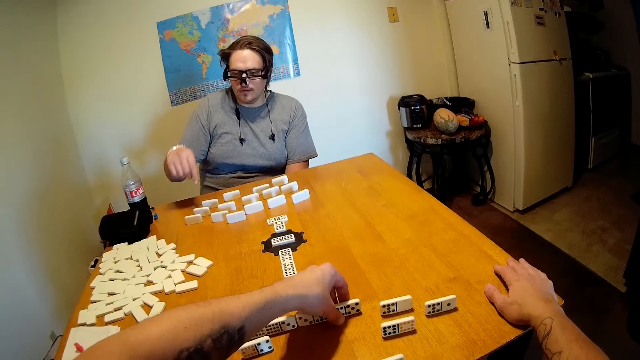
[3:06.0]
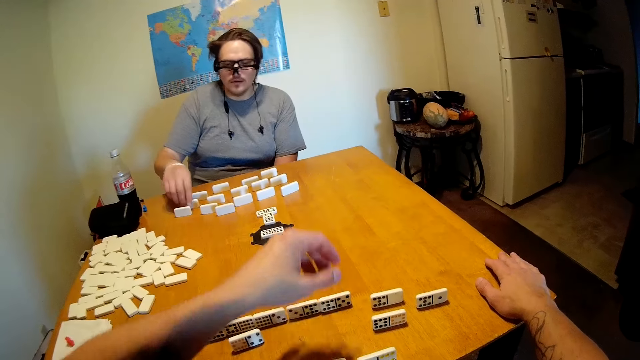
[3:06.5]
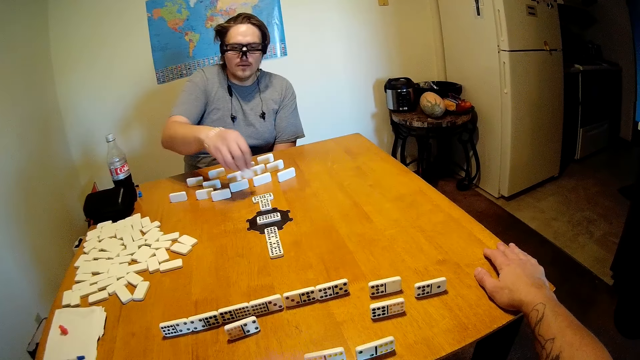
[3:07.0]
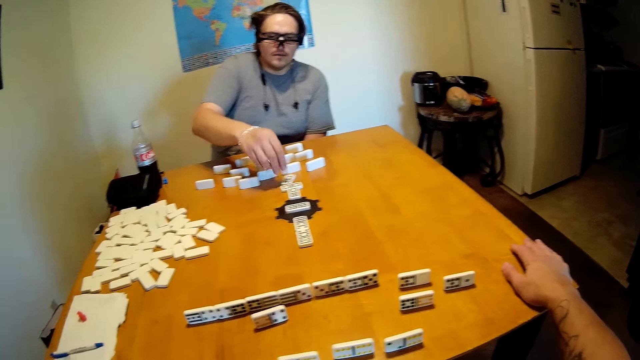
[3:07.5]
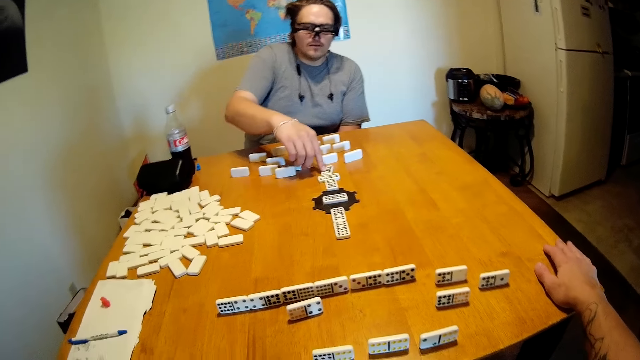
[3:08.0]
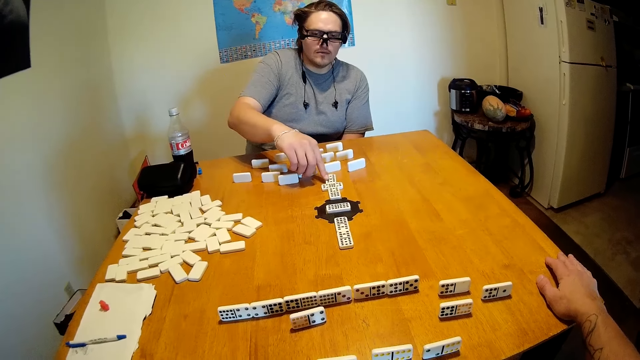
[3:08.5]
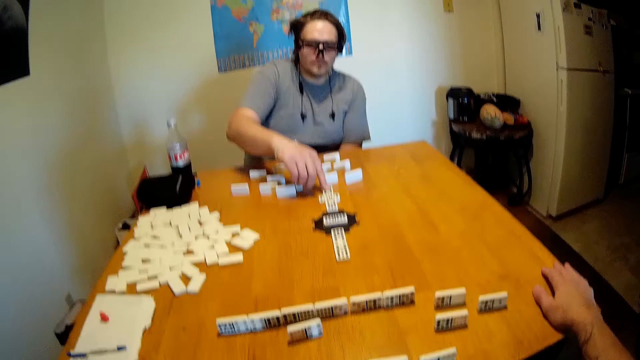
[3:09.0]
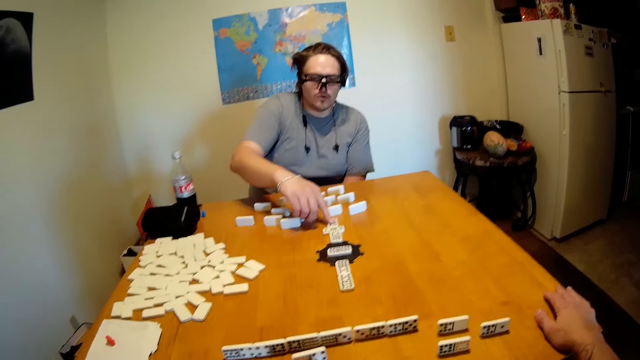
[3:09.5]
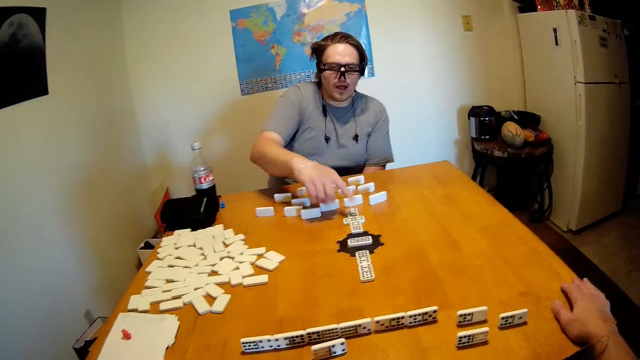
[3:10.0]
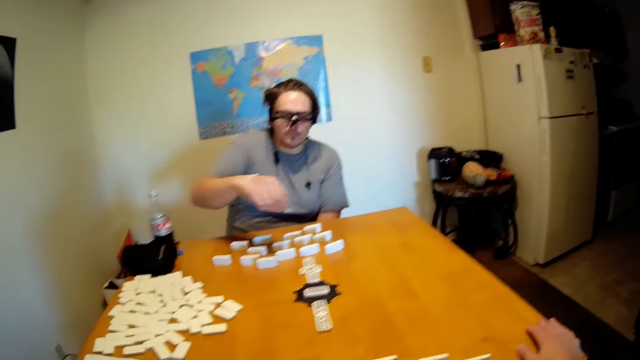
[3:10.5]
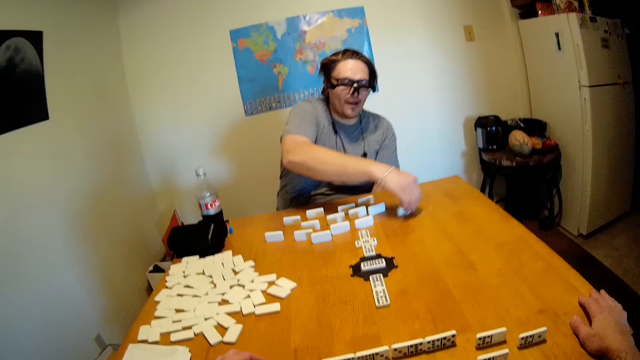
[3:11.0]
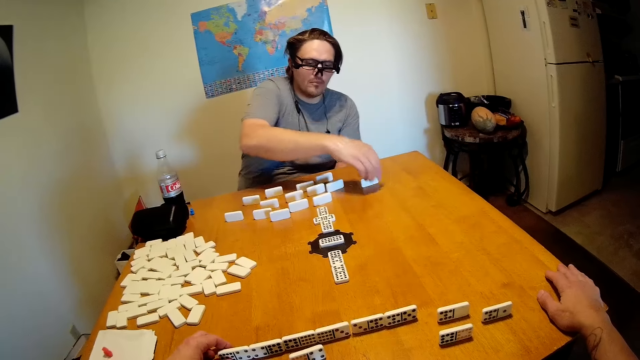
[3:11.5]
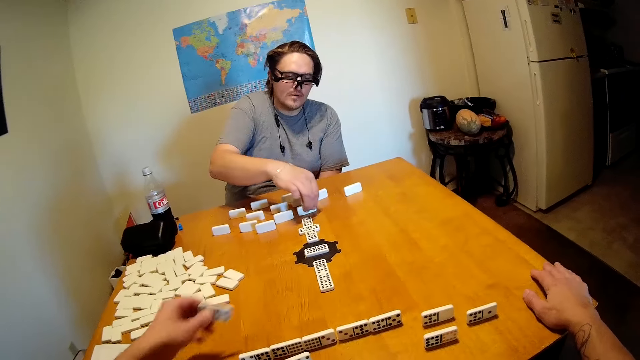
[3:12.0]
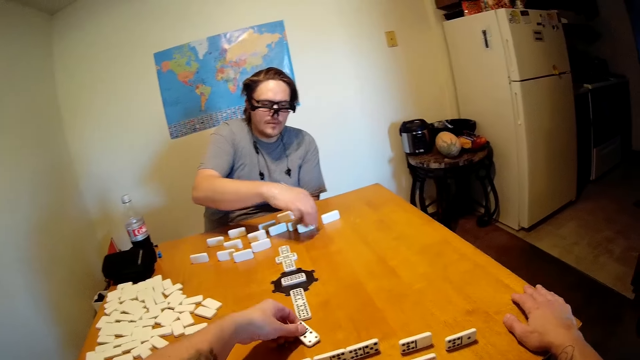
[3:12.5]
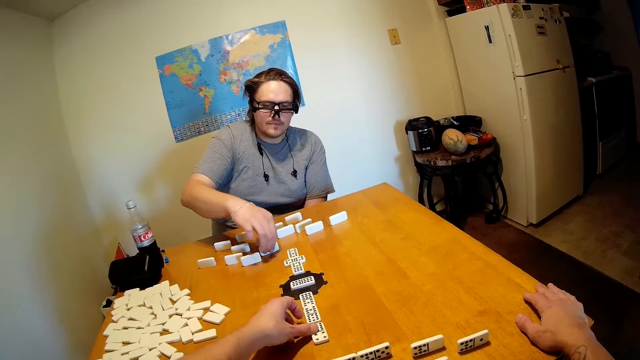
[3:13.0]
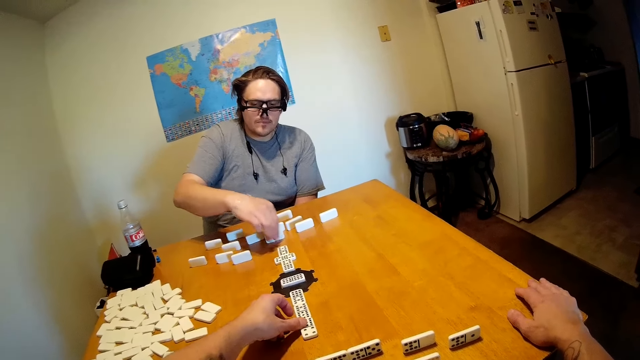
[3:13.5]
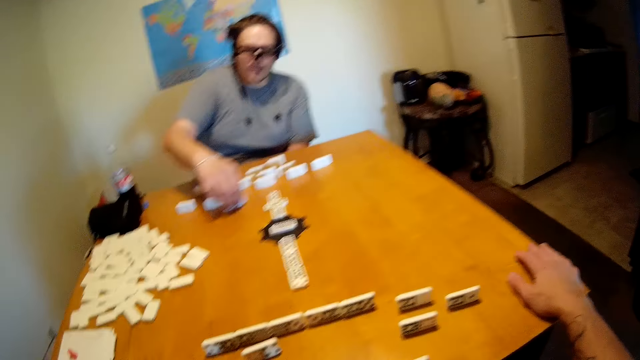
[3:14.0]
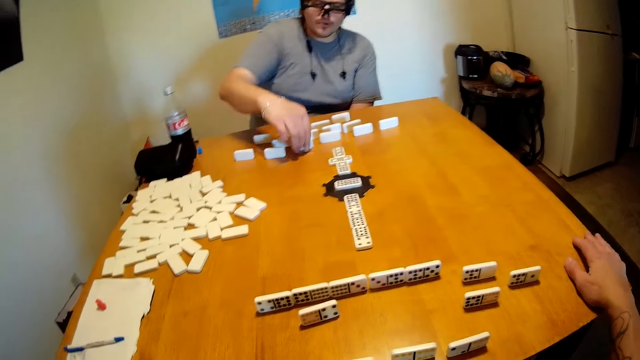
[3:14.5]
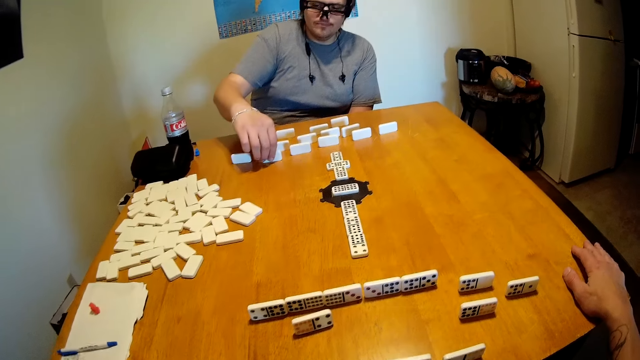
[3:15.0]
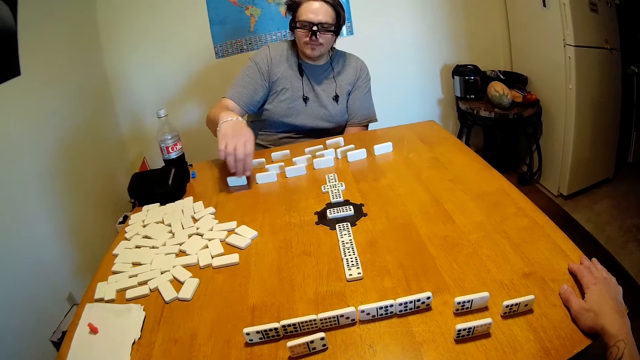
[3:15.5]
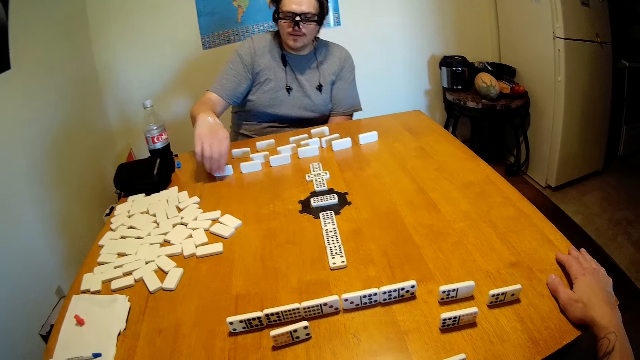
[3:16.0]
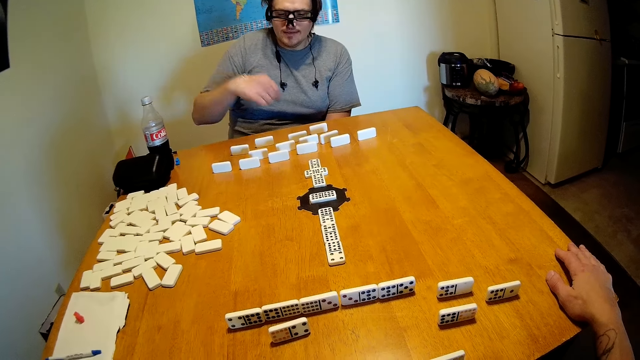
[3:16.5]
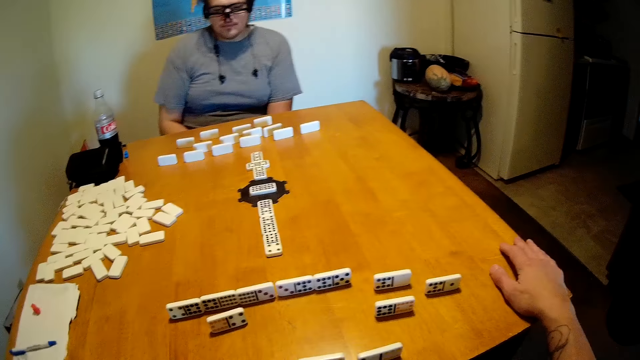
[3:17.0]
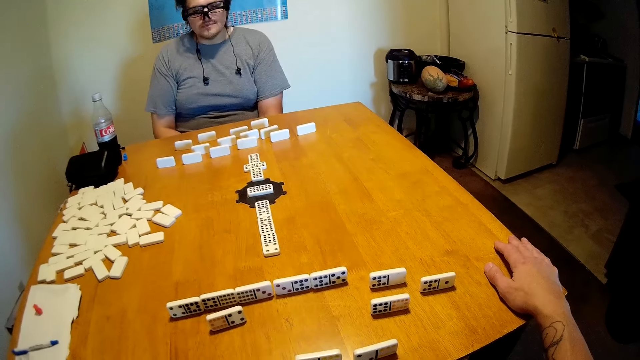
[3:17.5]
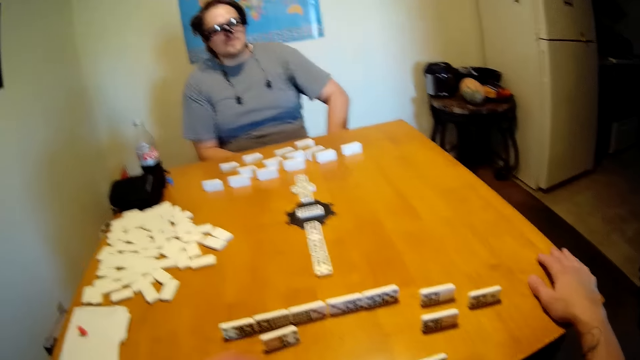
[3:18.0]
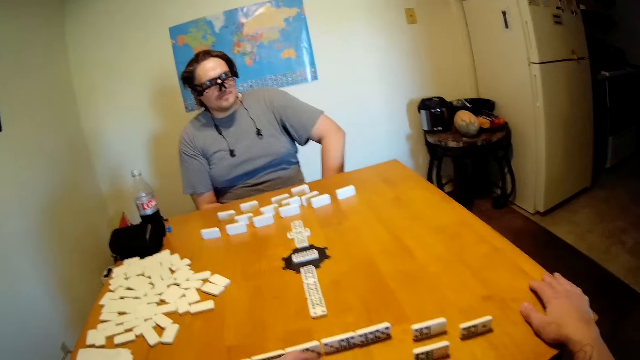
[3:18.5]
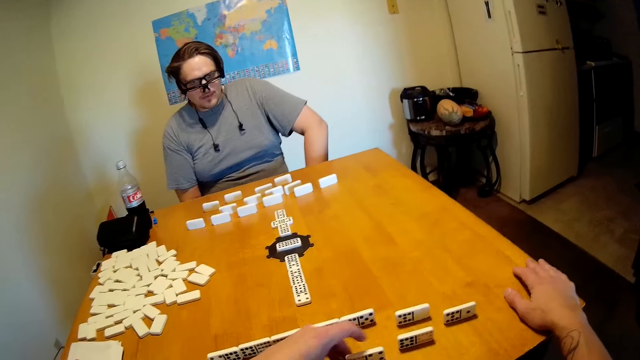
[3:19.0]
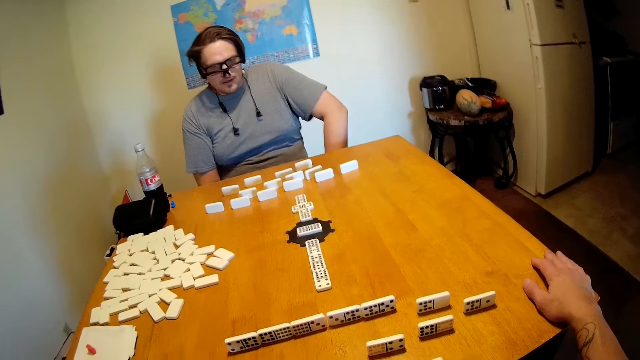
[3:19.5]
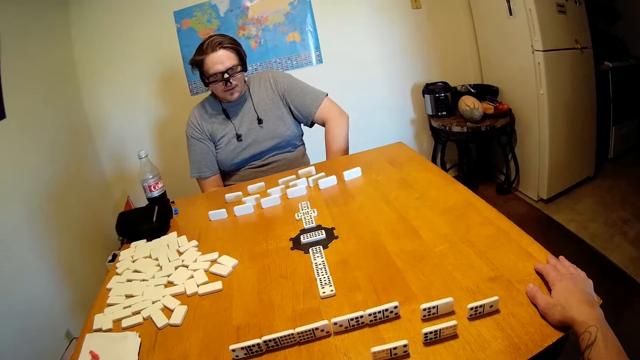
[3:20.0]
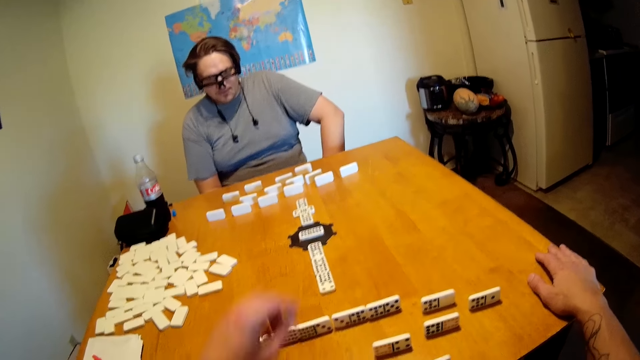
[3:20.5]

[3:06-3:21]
A man picks up the dominoes and puts the dominoes on the table. The man touches the dominoes and arranges the dominoes on the table. The camera wearer puts the dominoes on the table. The man arranges the dominoes on the table and puts the hand under the table. The camera wearer looks at the table.

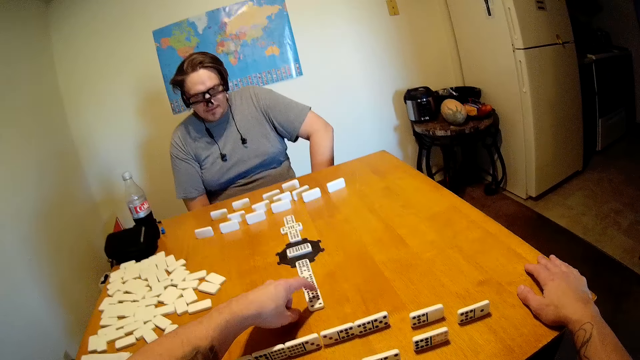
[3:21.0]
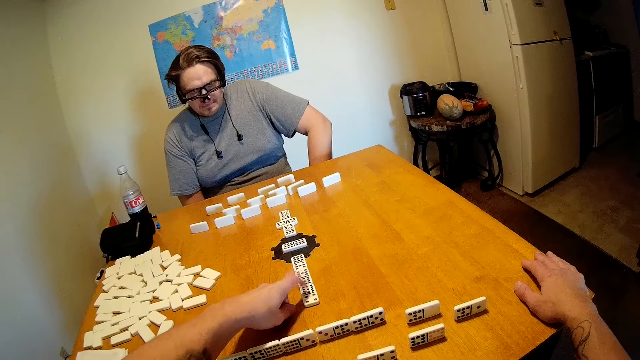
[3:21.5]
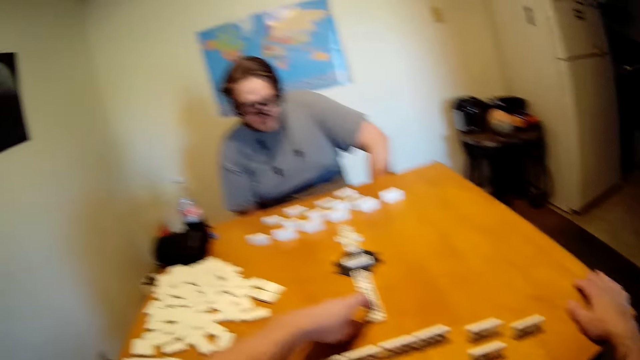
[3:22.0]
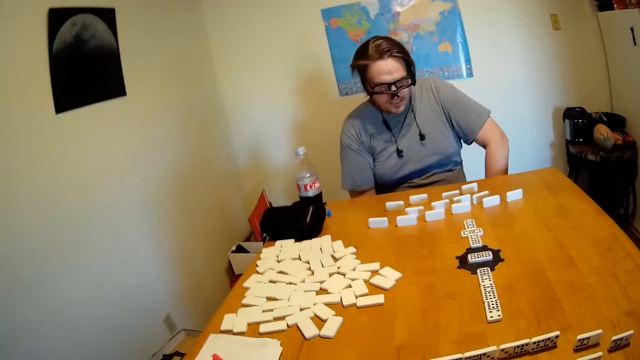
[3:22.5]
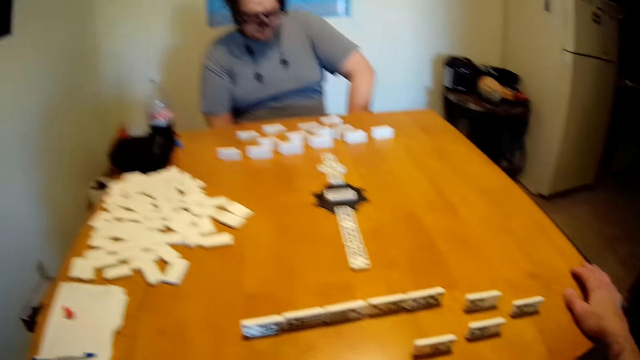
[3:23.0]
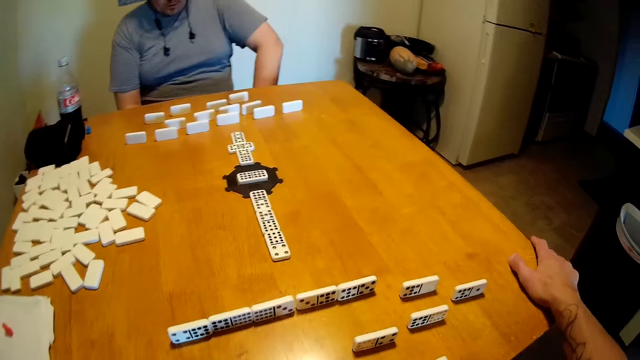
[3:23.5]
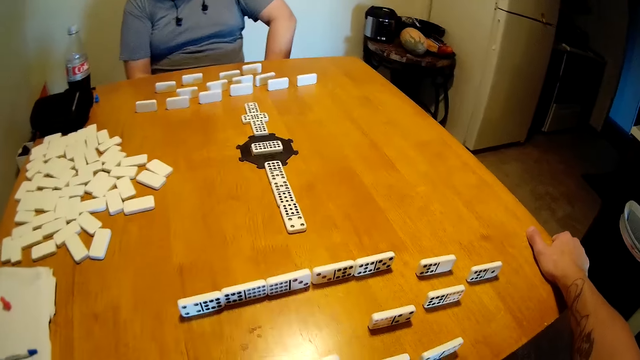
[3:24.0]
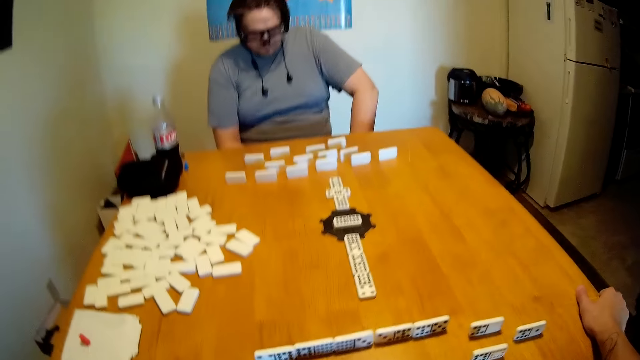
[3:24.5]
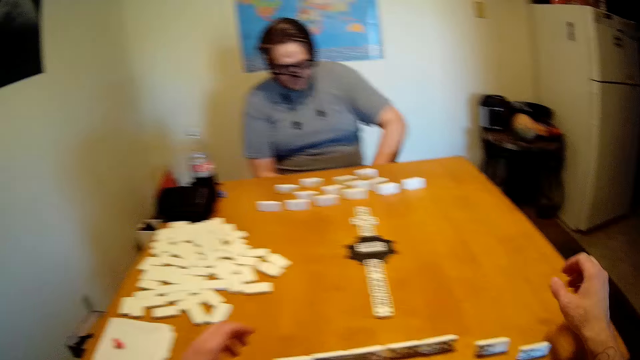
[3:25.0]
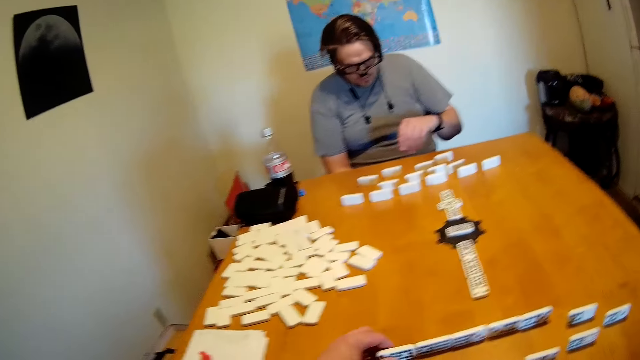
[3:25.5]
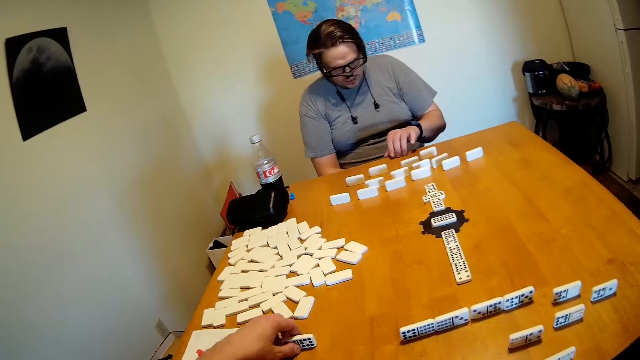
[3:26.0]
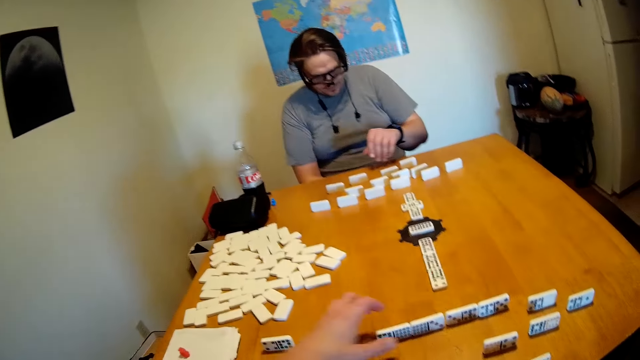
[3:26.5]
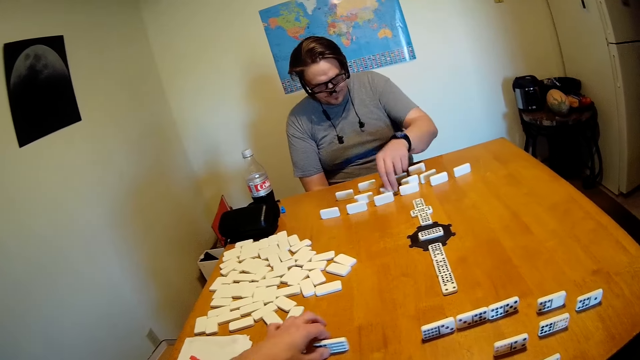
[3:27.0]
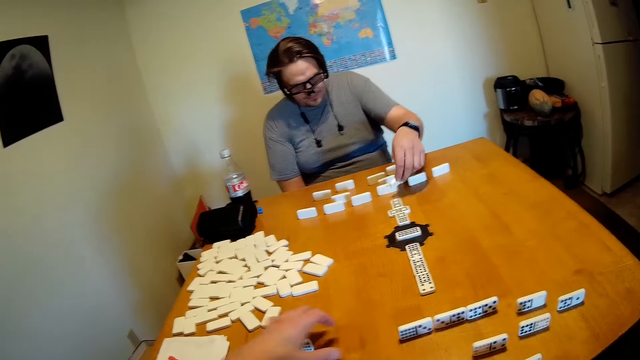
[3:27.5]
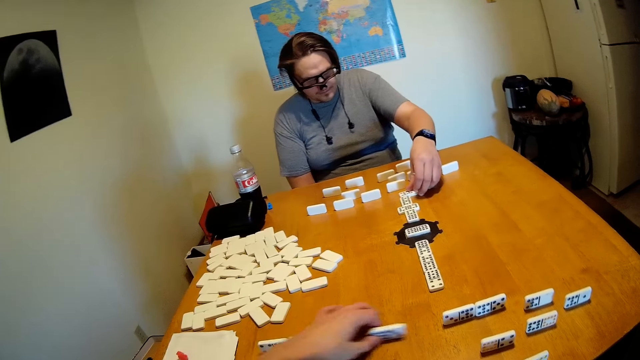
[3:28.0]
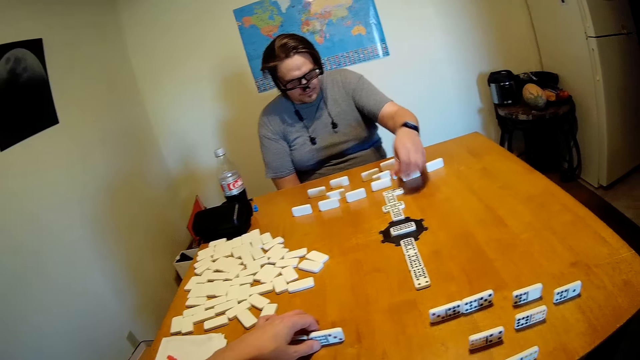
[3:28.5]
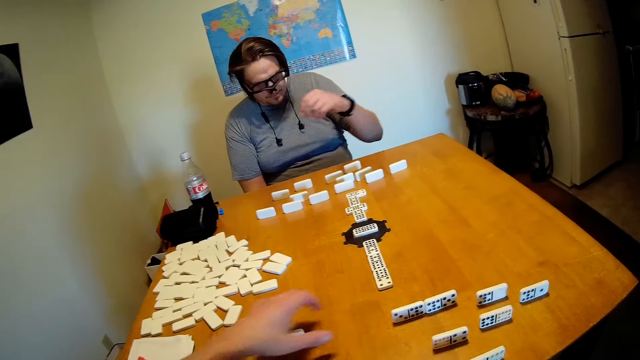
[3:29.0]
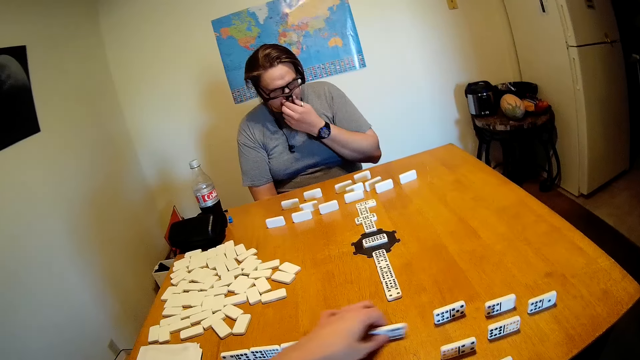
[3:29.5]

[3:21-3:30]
The camera wearer touches the dominoes. They look at the table. They talk to a man. The man talks to the camera wearer. The man puts the hand on the table. The camera wearer moves the dominoes on the table. The man holds the dominoes and puts the dominoes on the table. The camera wearer moves the dominoes on the table. The man touches the nose. The camera wearer arranges the dominoes on the table.
